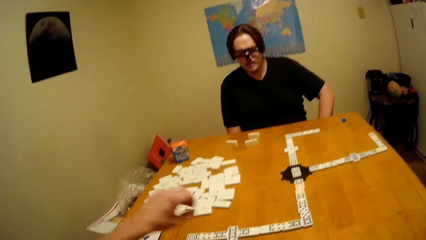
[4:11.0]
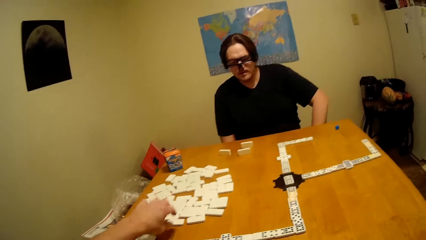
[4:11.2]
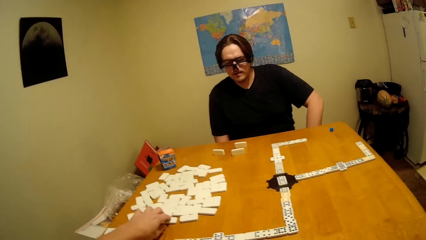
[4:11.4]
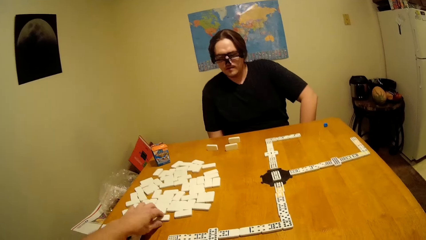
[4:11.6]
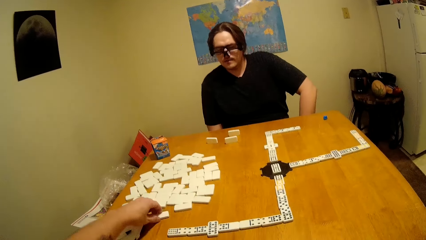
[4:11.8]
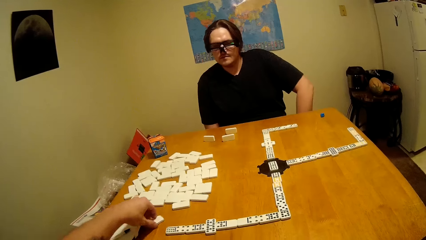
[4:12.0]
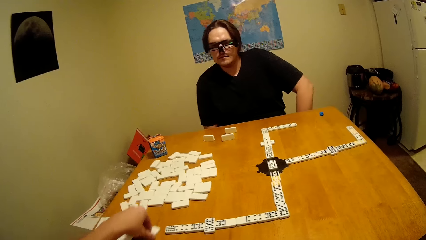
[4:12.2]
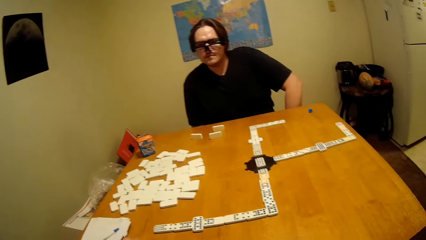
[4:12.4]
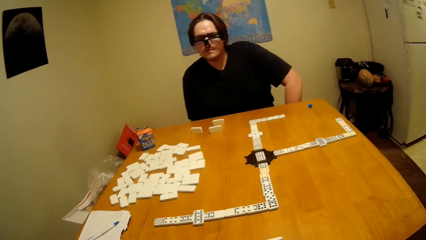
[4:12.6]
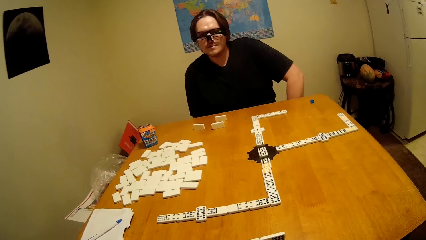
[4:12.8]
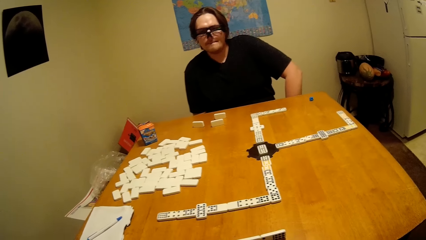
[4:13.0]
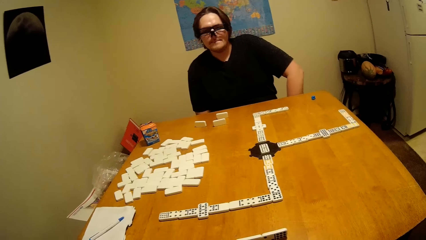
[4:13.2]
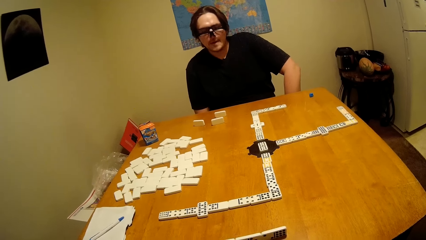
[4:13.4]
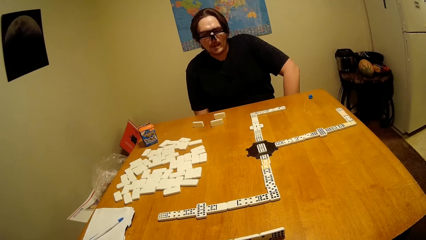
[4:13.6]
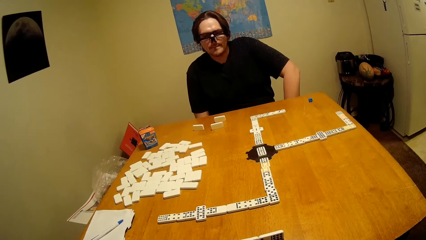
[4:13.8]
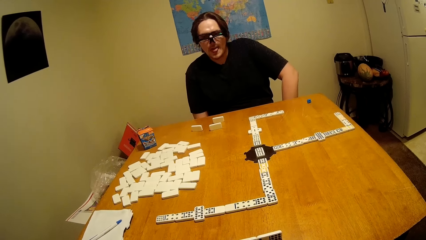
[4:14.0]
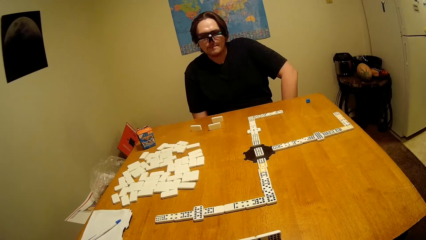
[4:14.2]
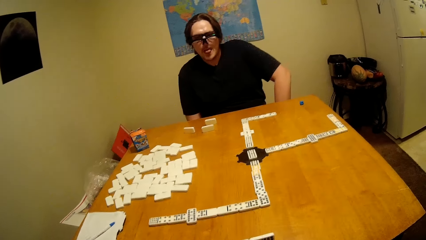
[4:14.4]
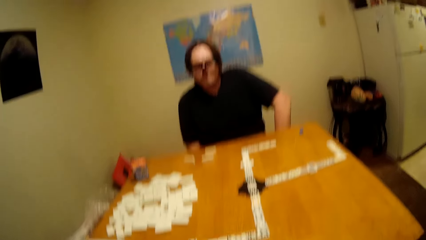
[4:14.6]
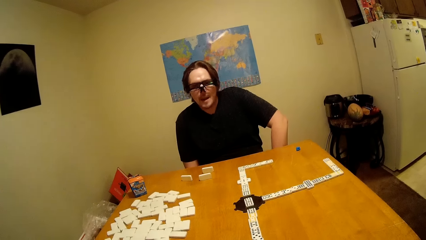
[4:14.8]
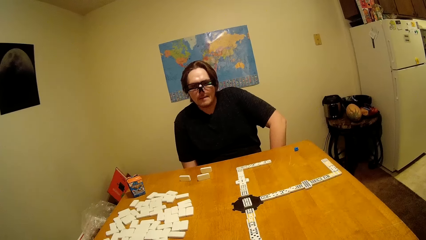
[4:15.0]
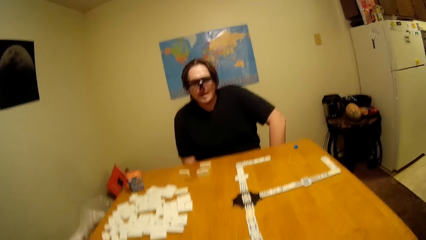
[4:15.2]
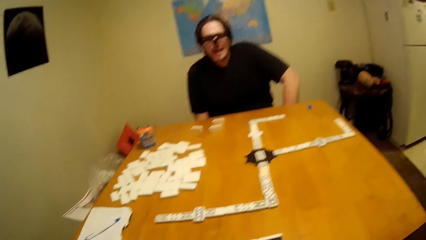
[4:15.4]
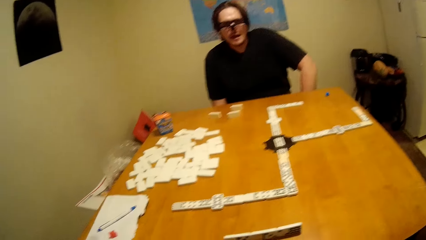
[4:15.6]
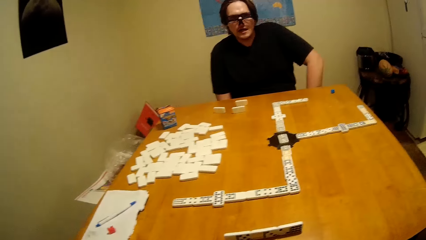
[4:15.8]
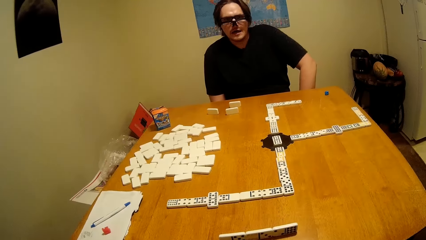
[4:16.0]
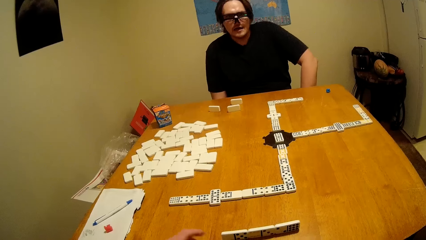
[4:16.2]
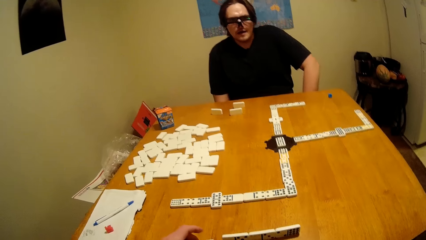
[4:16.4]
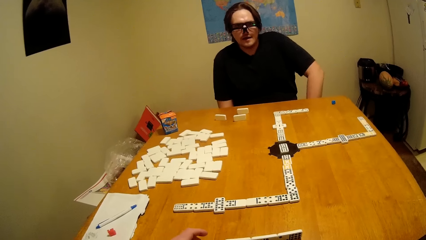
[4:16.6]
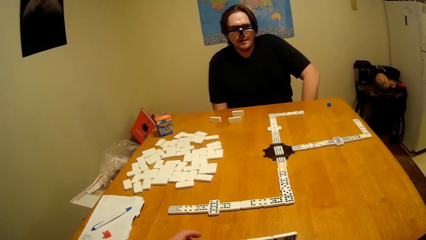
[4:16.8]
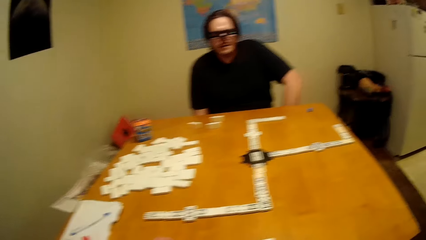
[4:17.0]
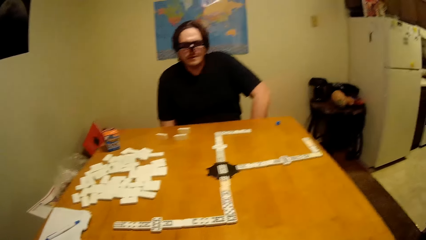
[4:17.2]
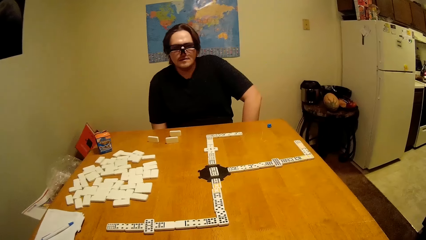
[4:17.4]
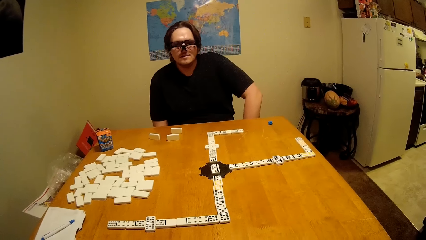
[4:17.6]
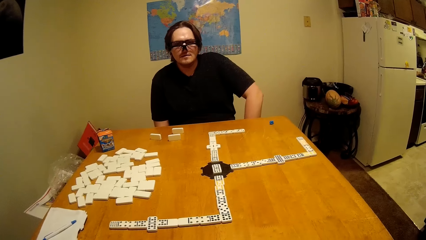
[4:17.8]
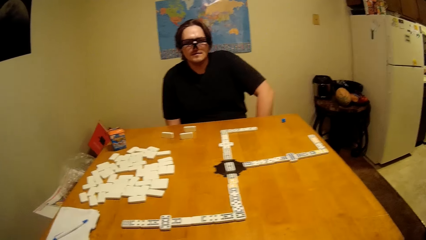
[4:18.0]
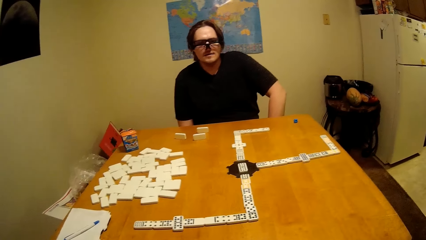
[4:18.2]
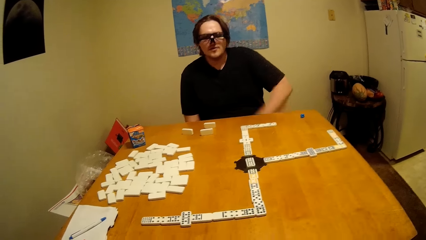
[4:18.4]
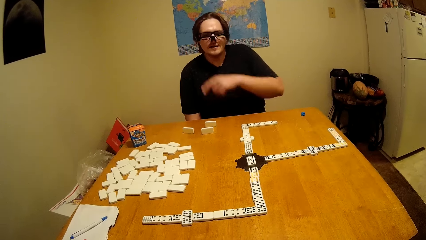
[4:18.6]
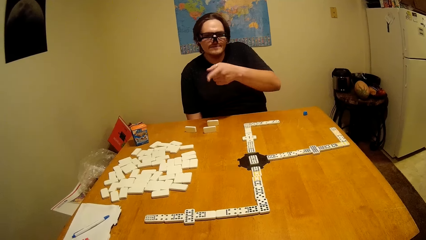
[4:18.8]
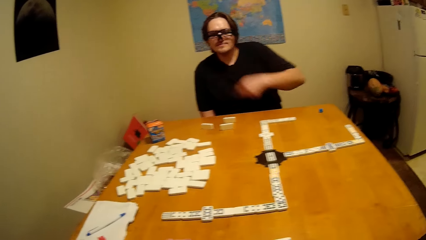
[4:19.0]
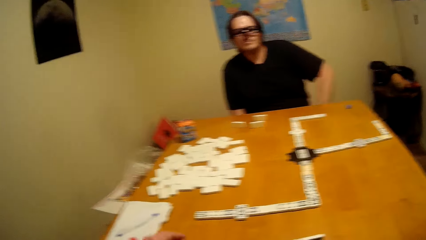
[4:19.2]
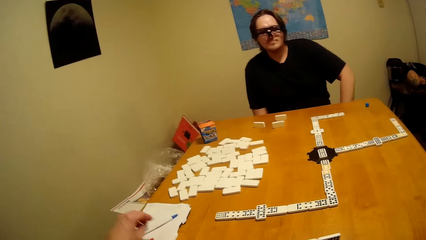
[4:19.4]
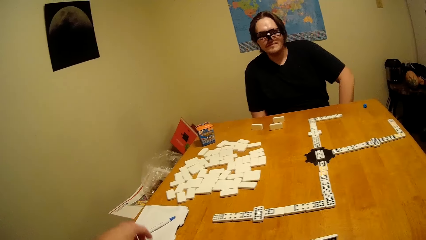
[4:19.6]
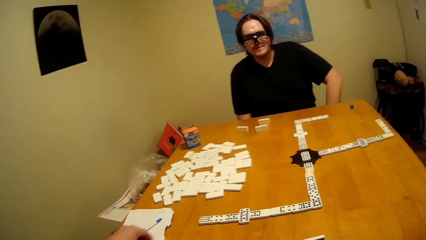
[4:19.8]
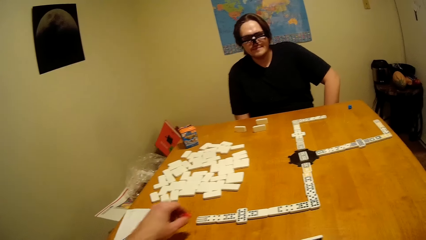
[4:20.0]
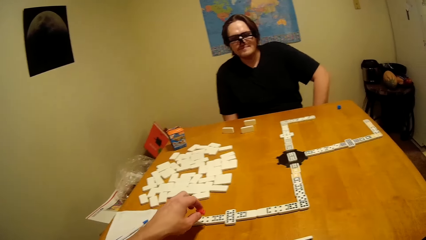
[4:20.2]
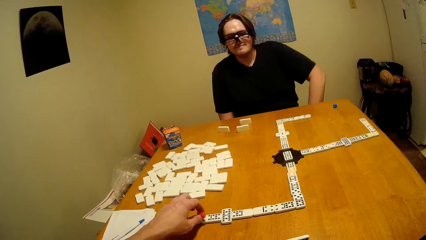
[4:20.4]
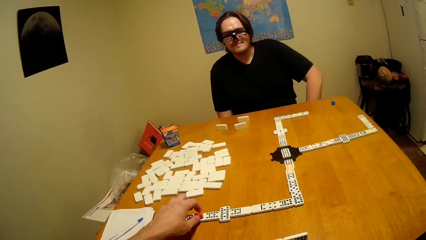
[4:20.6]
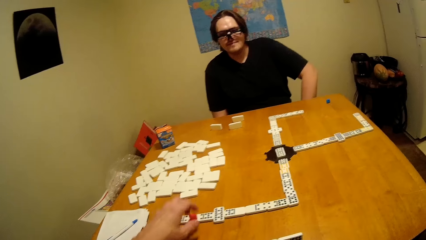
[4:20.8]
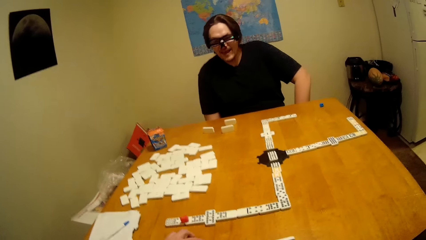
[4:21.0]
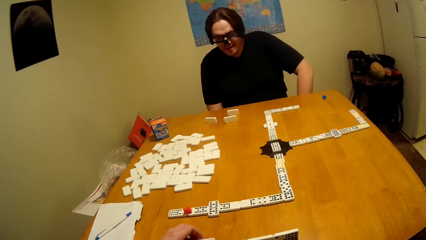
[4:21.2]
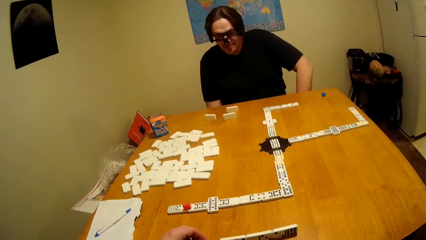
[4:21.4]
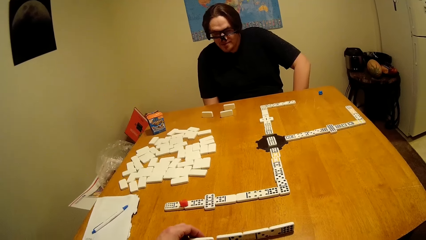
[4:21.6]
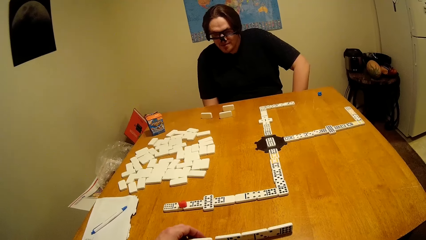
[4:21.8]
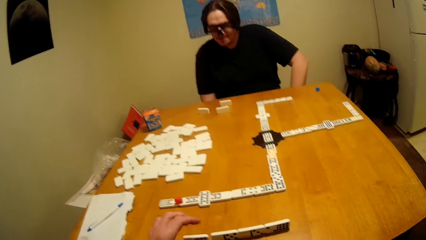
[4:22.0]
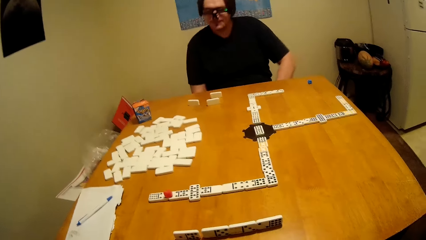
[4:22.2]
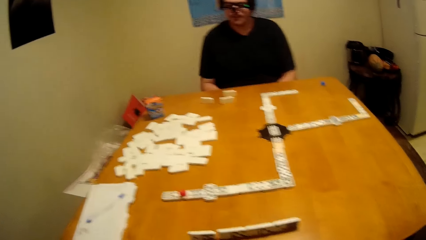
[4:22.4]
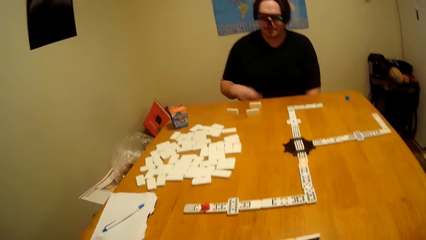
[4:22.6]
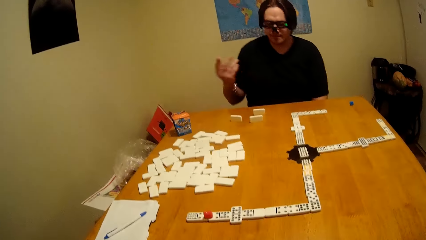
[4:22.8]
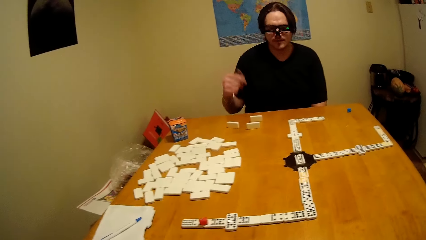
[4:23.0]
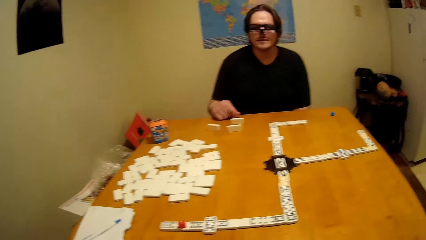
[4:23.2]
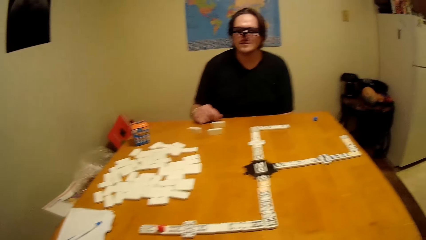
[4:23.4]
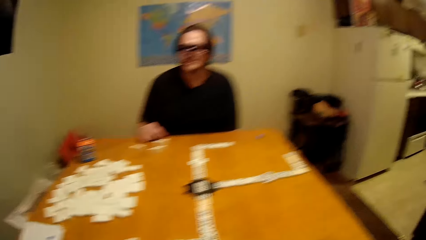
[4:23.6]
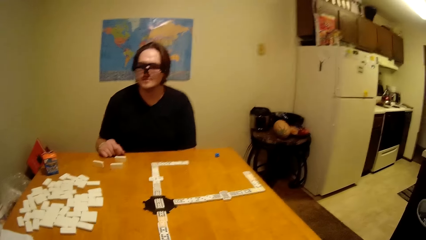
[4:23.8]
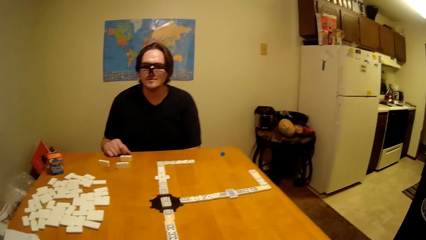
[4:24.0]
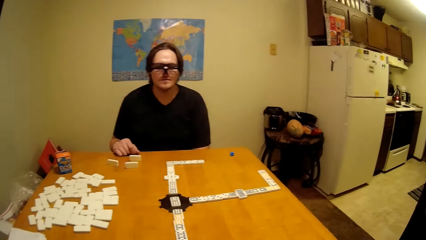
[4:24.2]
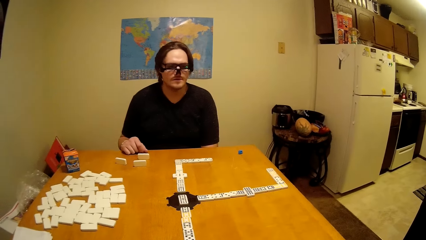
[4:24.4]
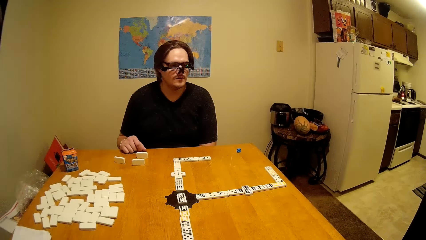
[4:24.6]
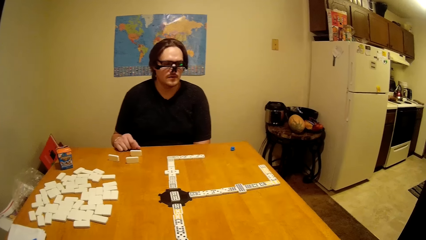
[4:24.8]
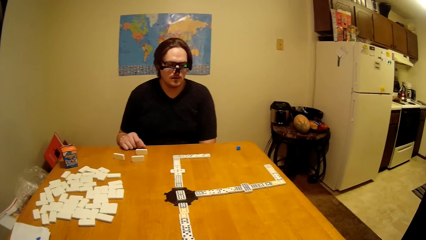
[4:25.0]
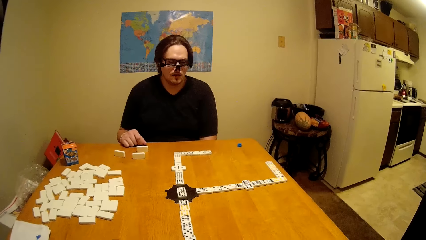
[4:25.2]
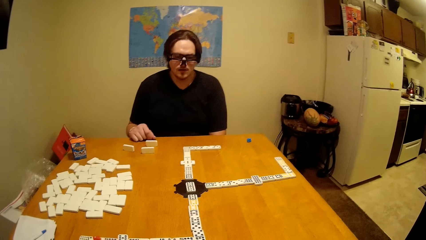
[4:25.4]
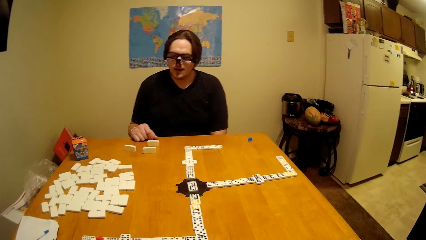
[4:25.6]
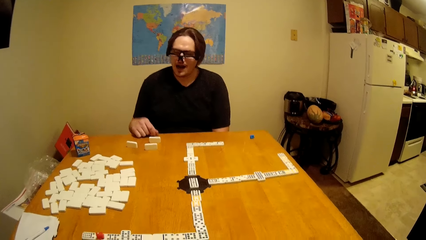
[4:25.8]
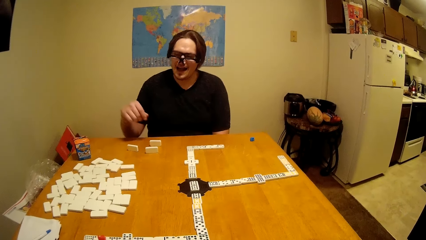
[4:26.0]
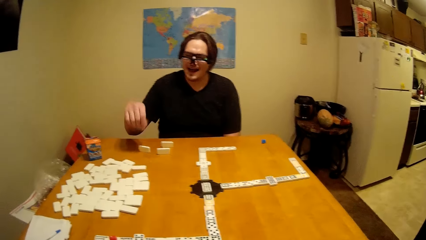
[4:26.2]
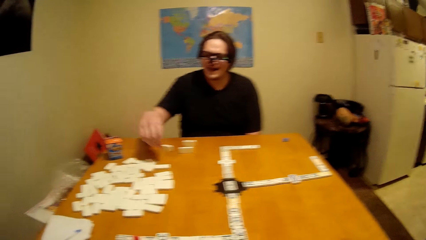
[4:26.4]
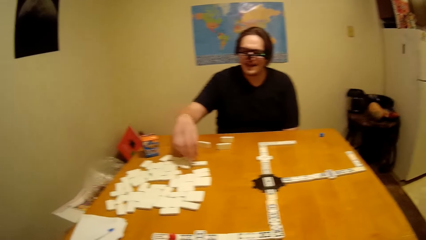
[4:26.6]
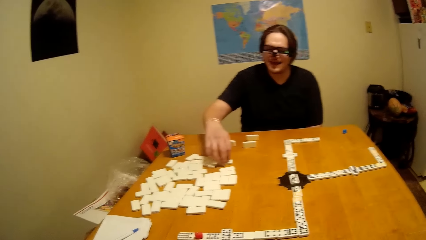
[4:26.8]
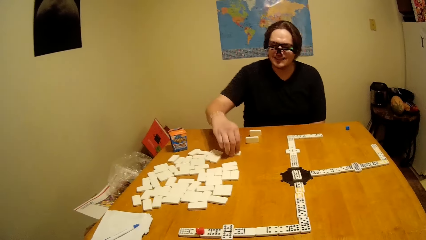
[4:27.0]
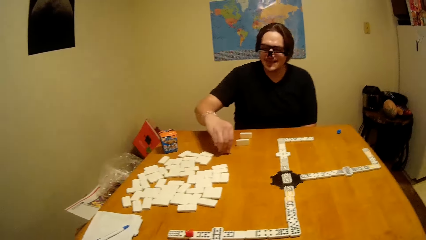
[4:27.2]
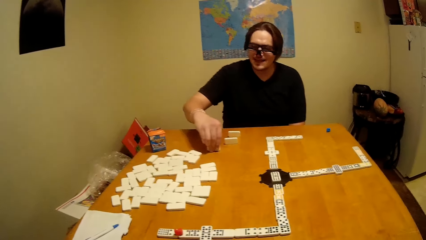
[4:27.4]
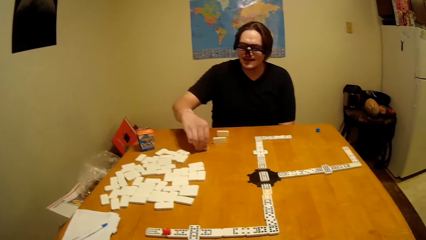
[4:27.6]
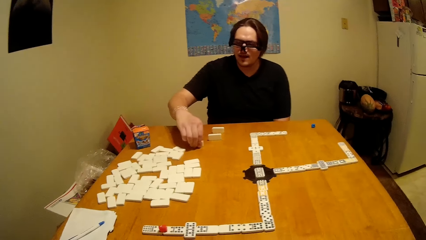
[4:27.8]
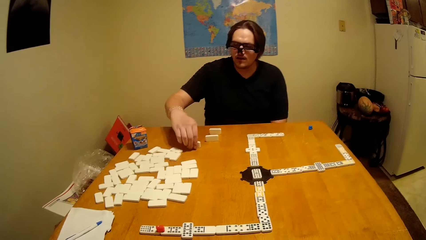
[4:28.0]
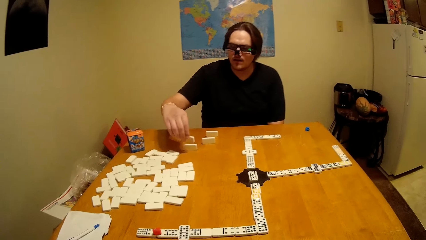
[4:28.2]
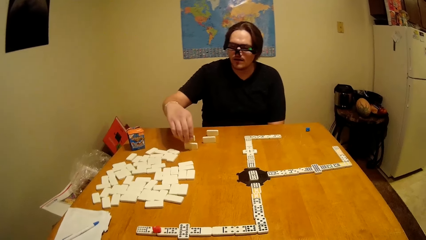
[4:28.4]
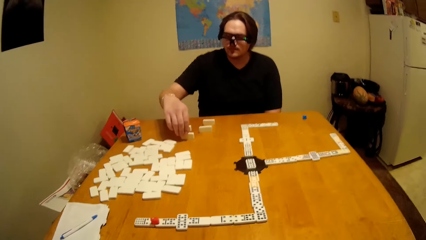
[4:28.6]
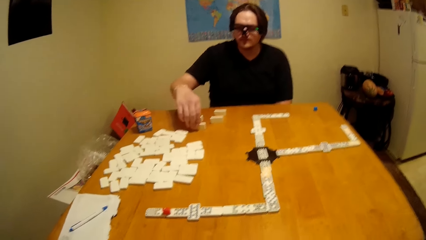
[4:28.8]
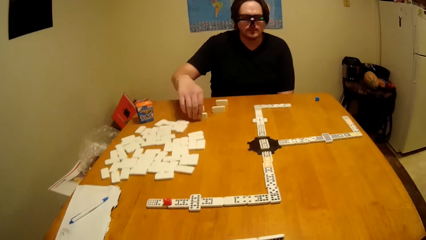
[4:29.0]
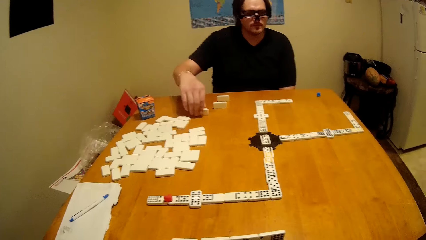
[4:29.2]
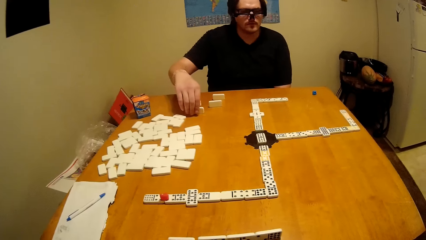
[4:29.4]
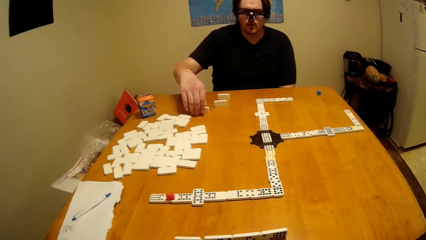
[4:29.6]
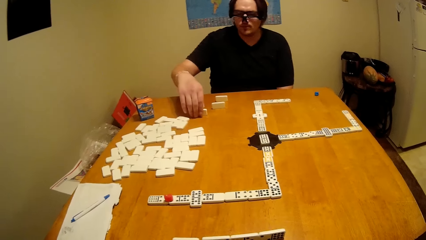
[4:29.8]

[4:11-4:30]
The camera wearer takes the dominoes. They arrange the domino. A man talks to the camera wearer. He lifts up the hand. The camera wearer takes the dominoes. They arrange the domino. The man lifts up the hand and talks to the camera wearer. He arranges the domino and takes the dominoes piece.
